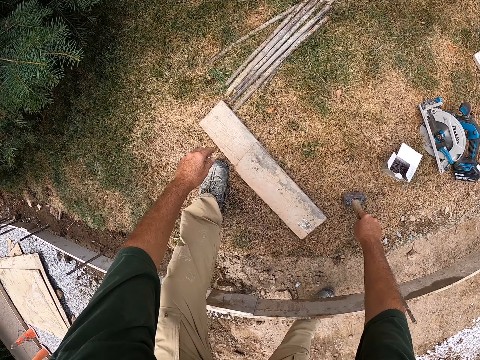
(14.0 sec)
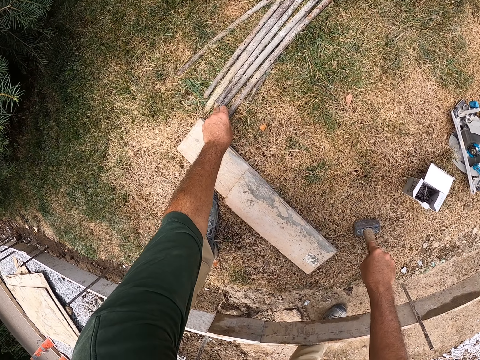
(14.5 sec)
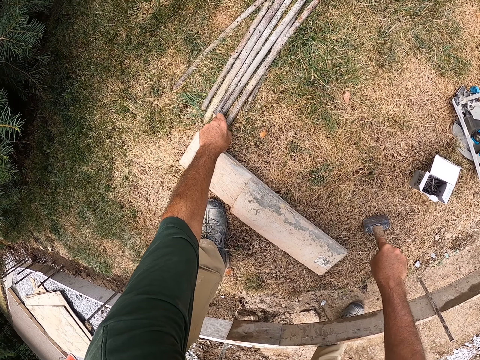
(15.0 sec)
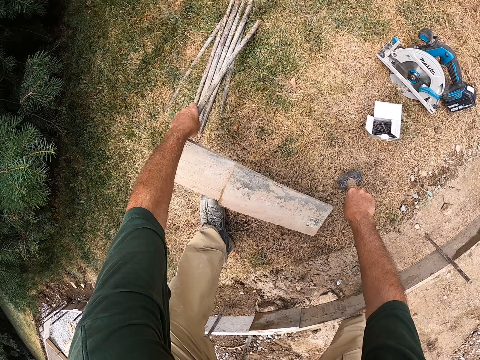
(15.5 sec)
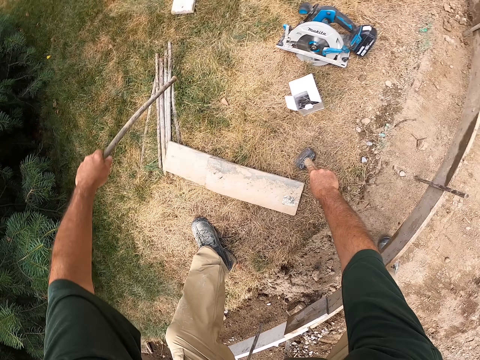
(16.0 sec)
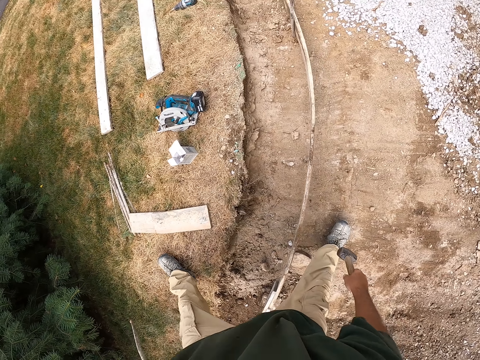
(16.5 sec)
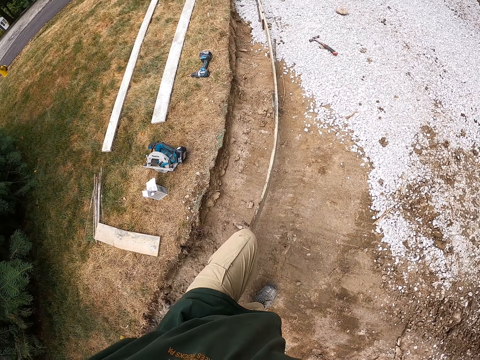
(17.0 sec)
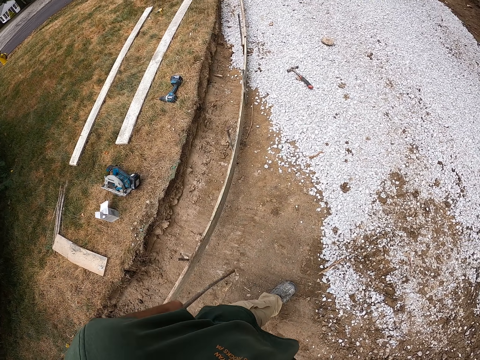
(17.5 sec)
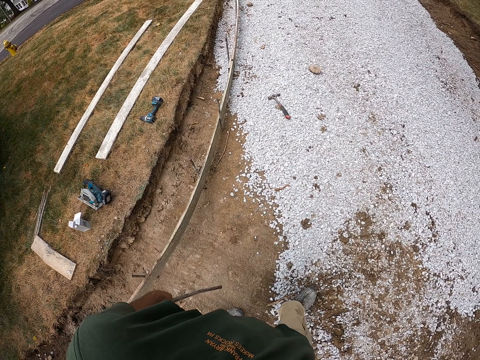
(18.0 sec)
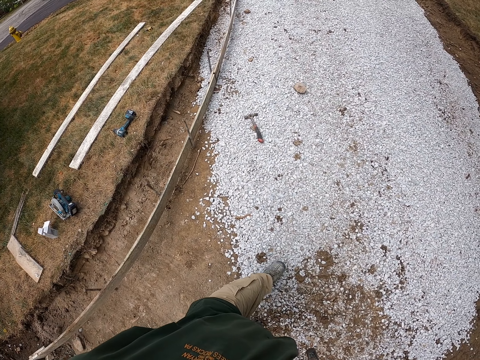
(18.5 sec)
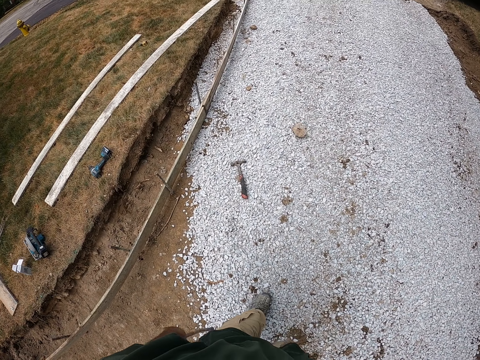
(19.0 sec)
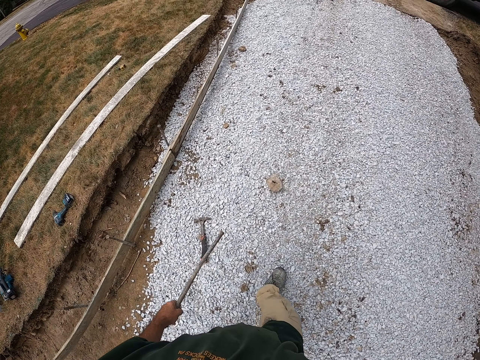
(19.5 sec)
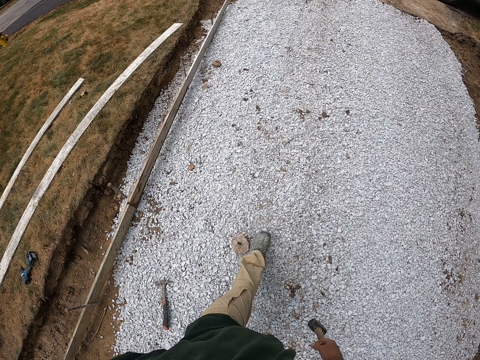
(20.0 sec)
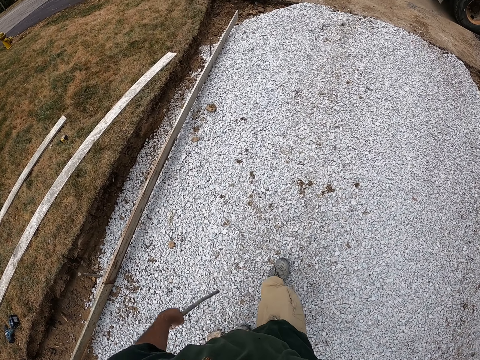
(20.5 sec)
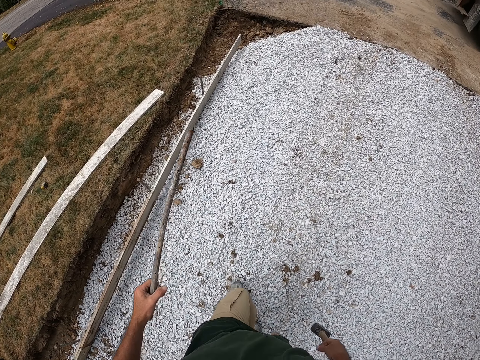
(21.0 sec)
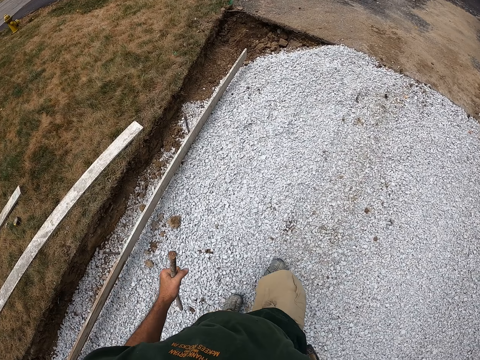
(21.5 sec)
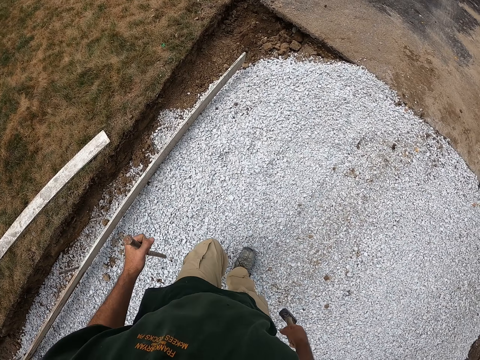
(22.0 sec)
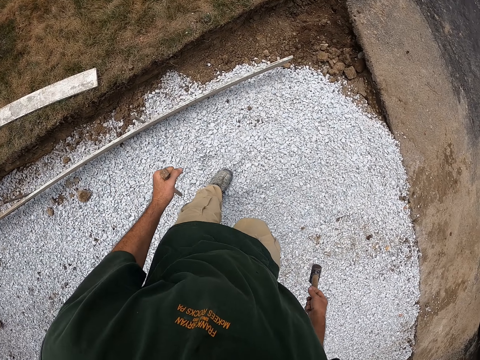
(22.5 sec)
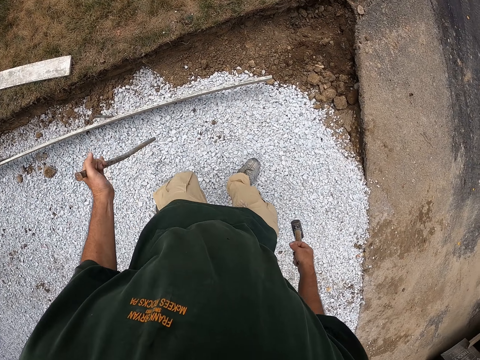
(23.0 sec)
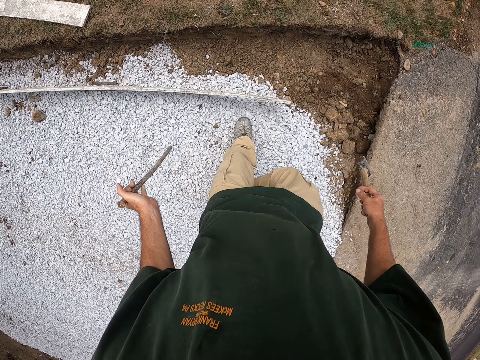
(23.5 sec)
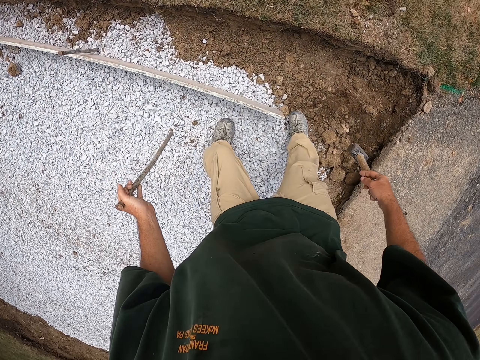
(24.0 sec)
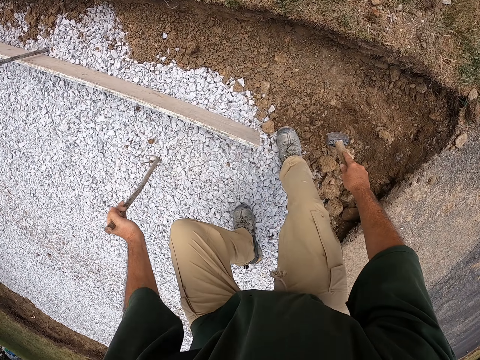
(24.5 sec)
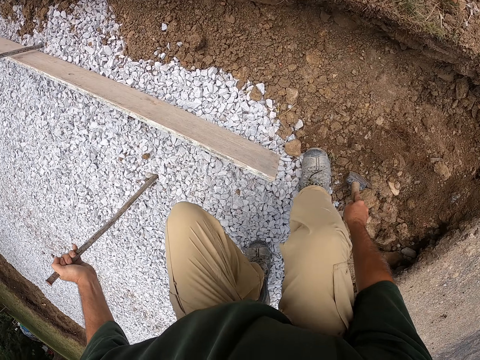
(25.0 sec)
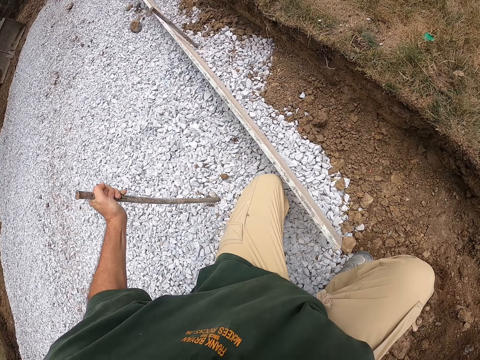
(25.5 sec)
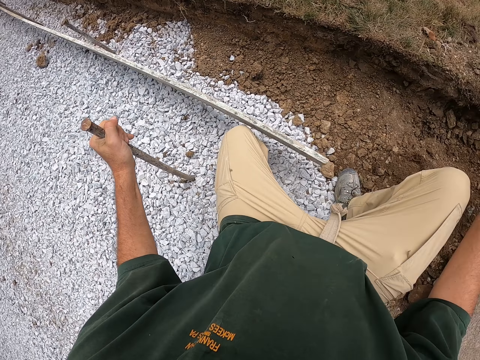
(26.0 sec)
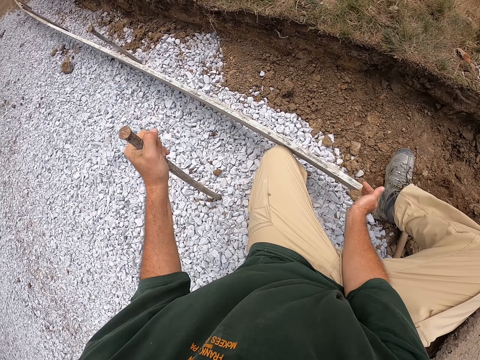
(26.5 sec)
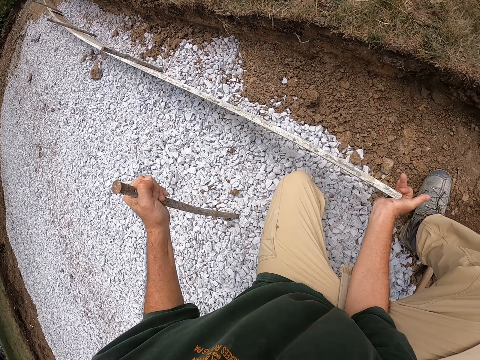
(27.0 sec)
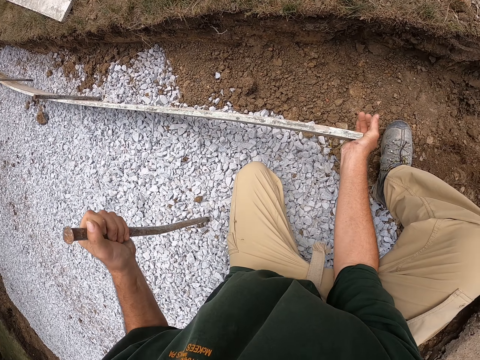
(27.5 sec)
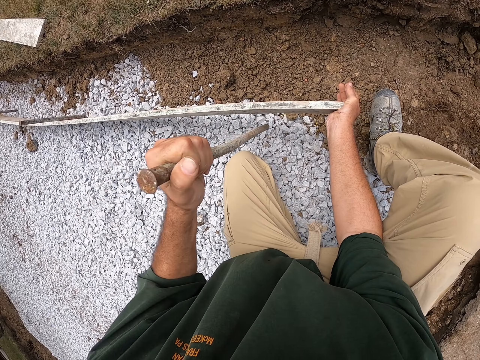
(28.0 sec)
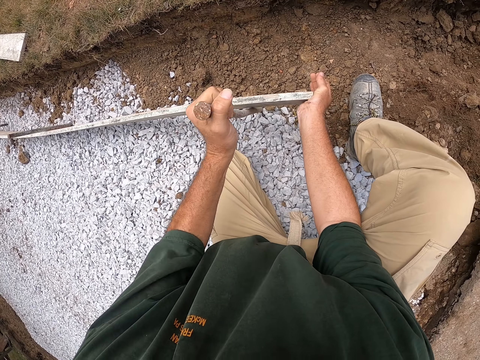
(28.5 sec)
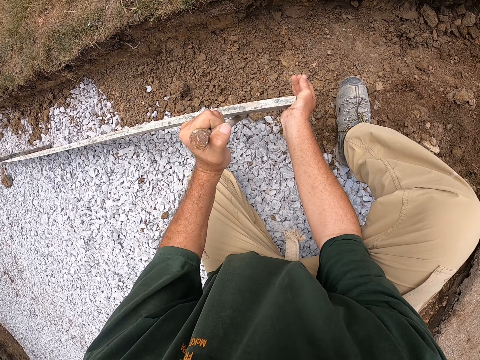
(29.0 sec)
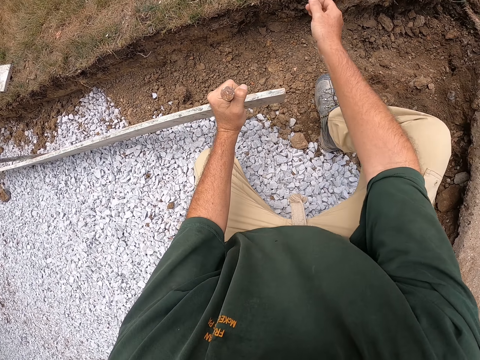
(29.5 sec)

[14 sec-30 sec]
The camera wearer bends down. They pick up a metal. They stand up and walk around the compound. They kneel on the ground. They bend down. They put the hammer on the ground. They hold the wood. They lift the wood. They place the metal on the ground. They fix the iron rod on the ground.

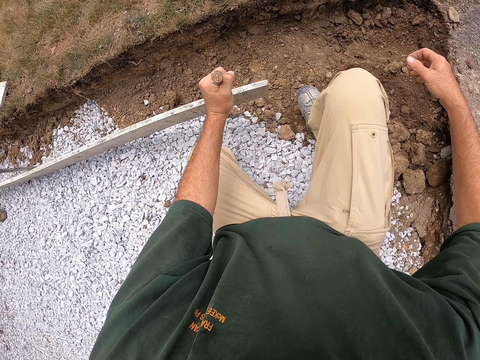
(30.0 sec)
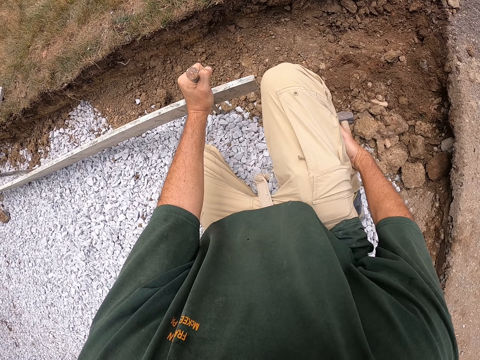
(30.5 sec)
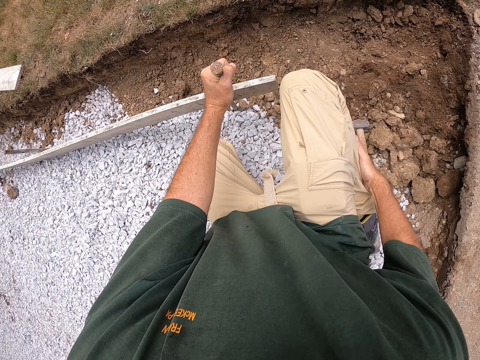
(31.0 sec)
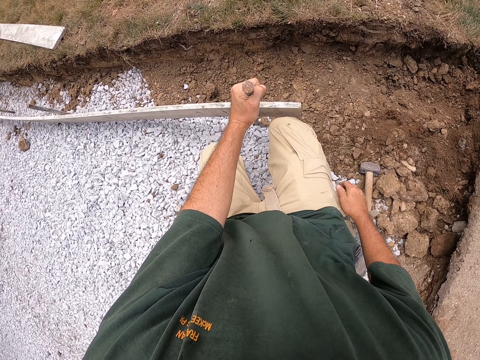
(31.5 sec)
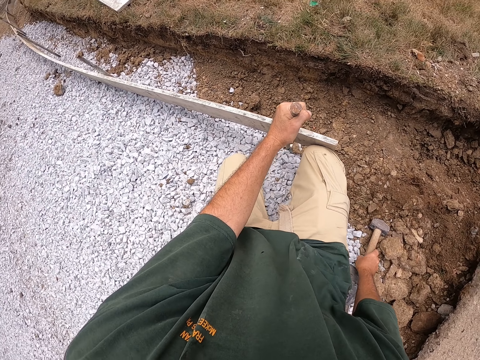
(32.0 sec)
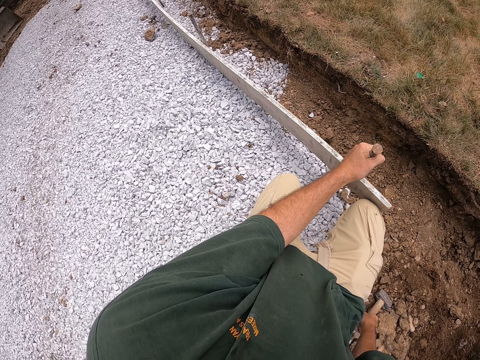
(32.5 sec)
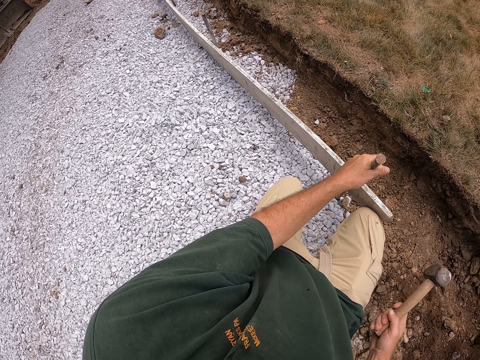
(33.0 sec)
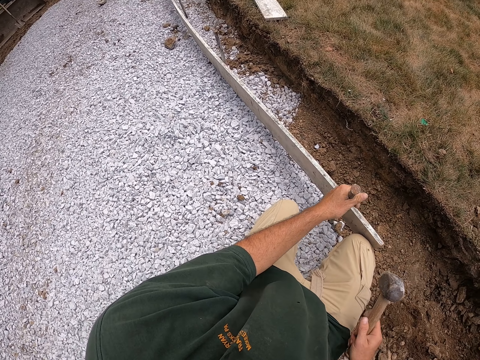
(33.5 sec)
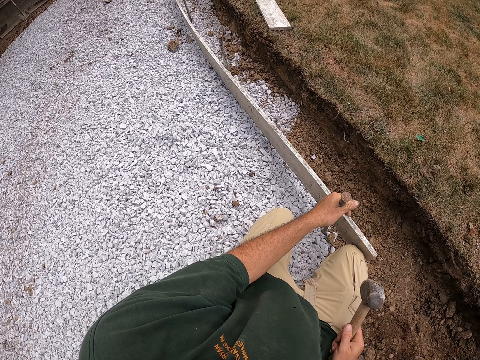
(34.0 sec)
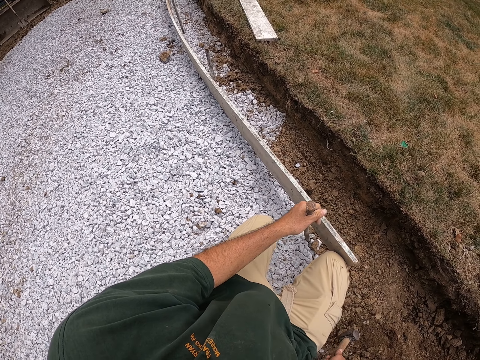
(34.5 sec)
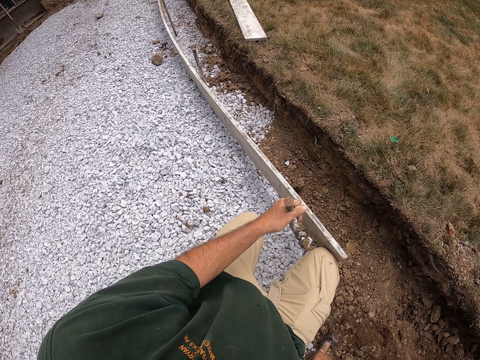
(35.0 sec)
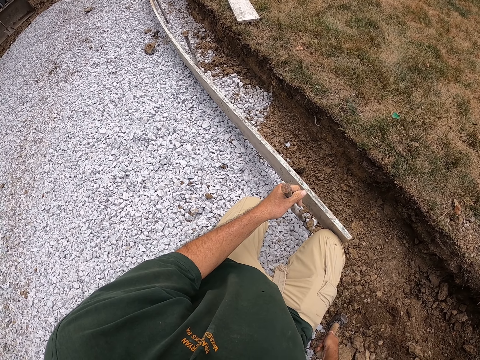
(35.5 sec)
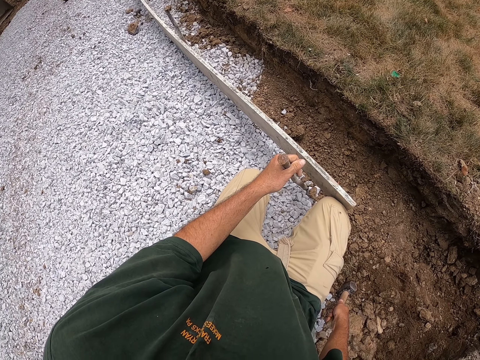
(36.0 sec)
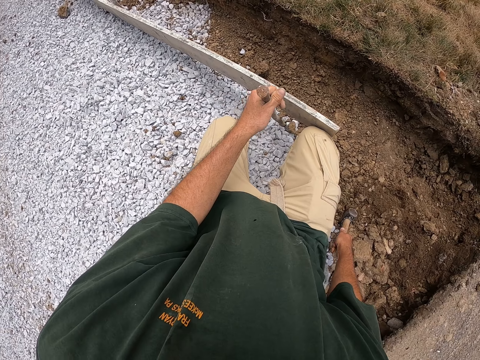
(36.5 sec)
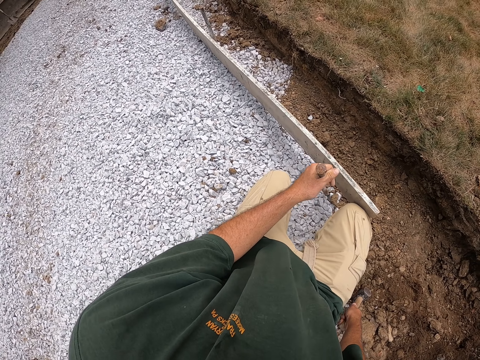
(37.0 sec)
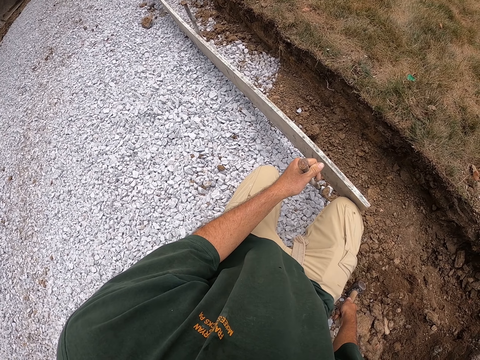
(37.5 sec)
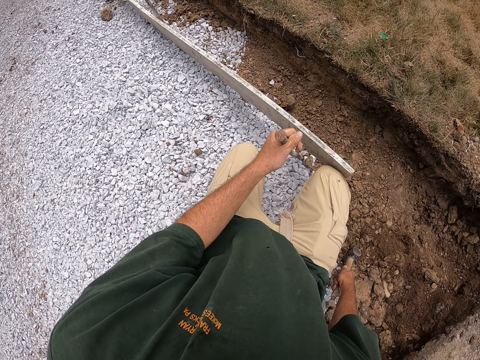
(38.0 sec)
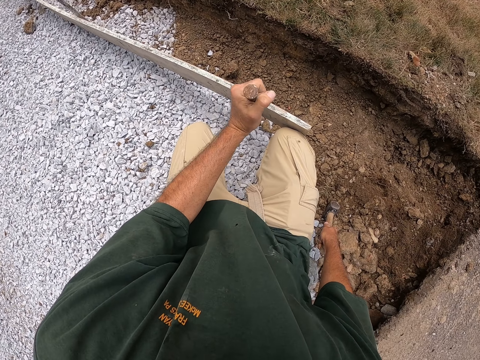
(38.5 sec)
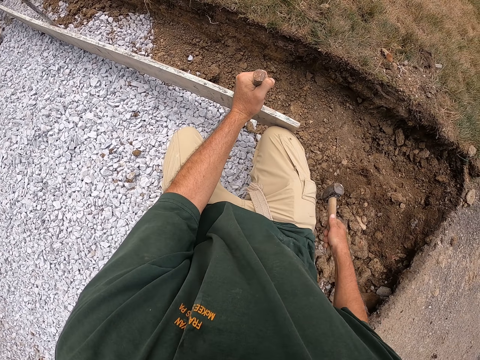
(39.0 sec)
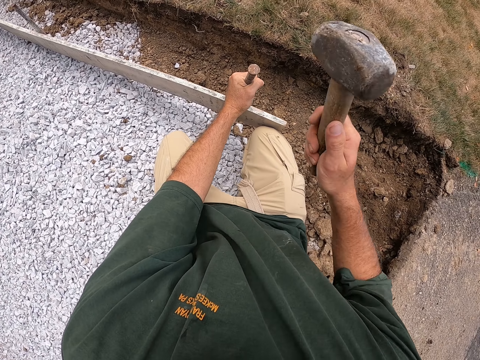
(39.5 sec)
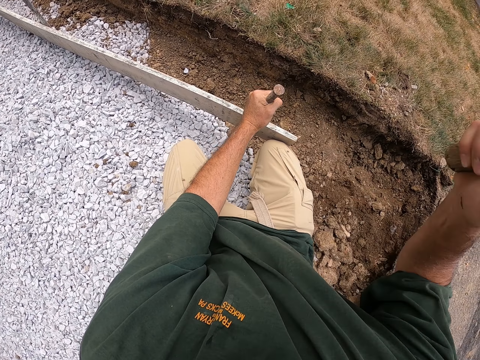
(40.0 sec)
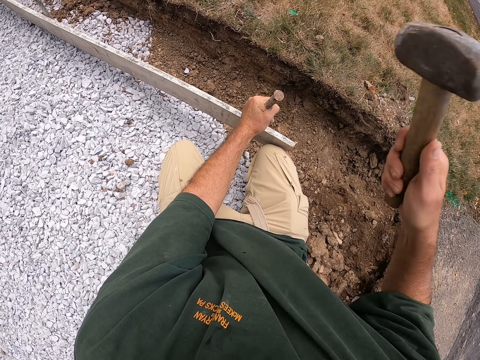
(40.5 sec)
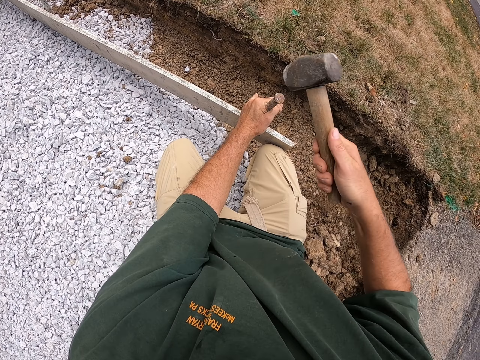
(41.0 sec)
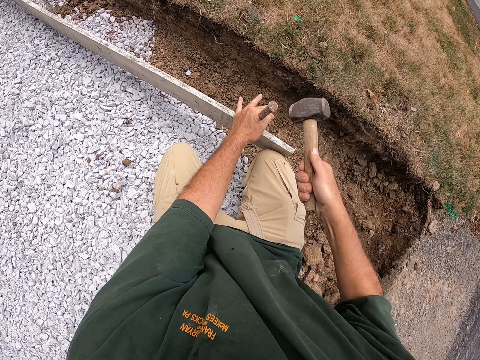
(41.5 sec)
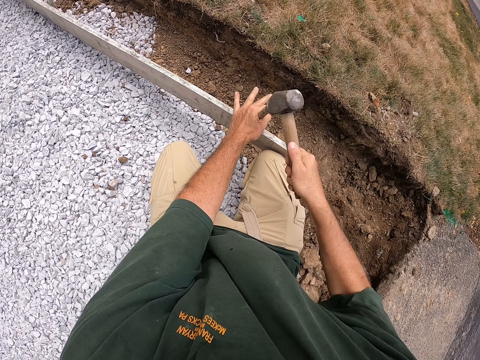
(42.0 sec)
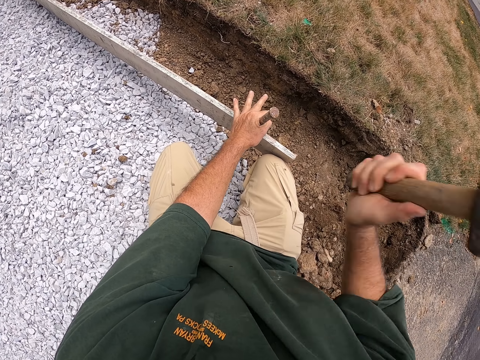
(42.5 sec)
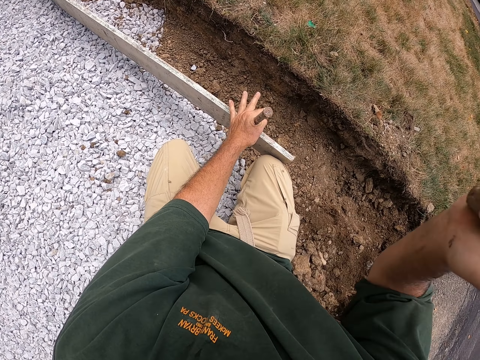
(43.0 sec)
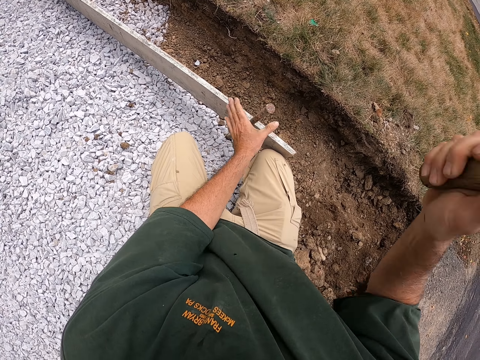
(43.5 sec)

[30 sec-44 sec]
The camera wearer picks up the hammer from the ground. He folds his leg. He looks around the compound. He hits the iron rod on the ground with the hammer.
